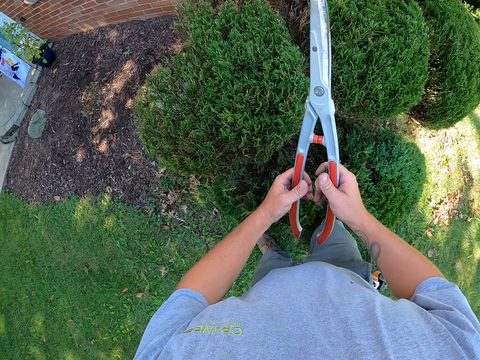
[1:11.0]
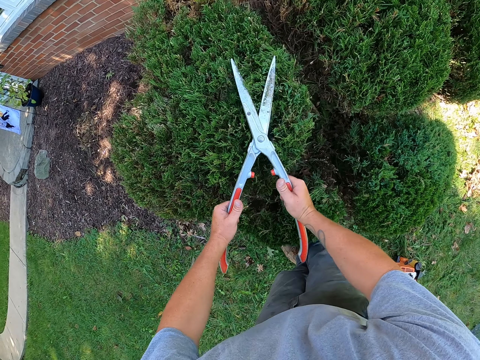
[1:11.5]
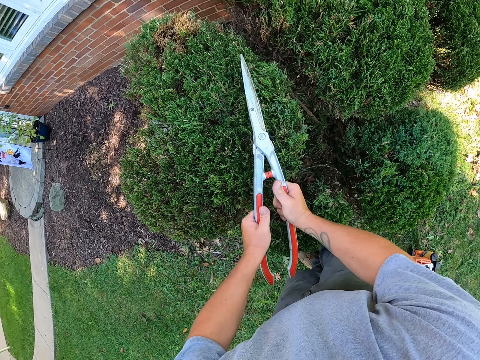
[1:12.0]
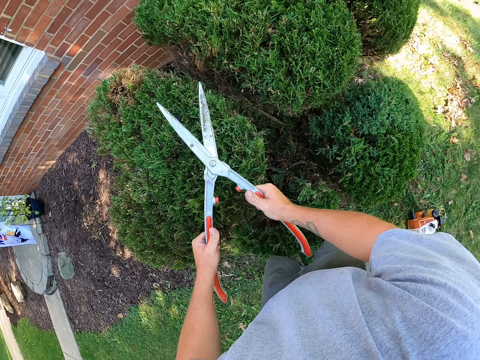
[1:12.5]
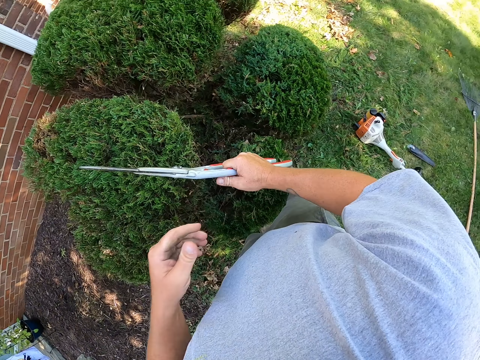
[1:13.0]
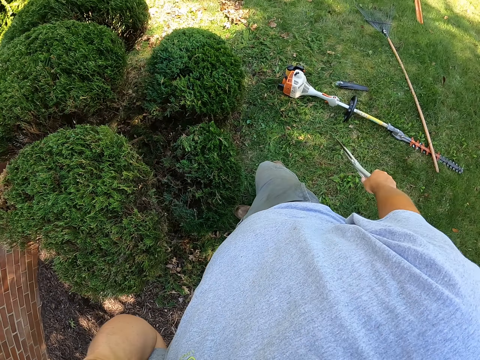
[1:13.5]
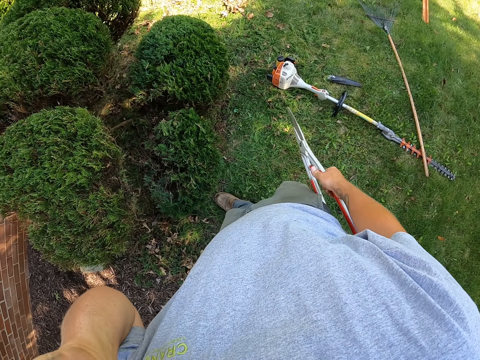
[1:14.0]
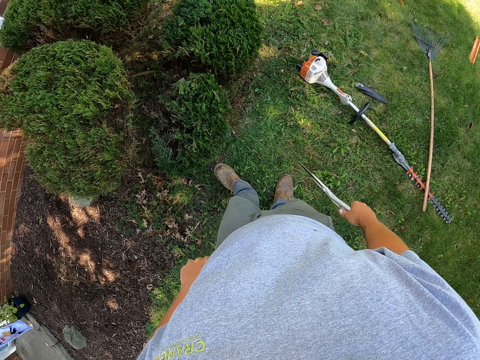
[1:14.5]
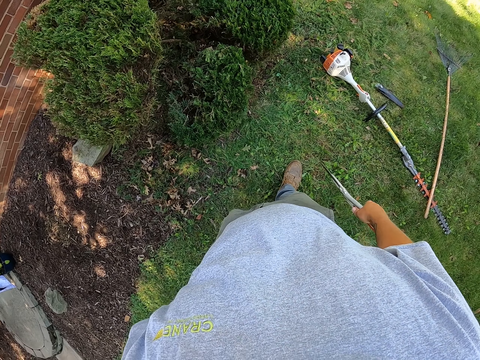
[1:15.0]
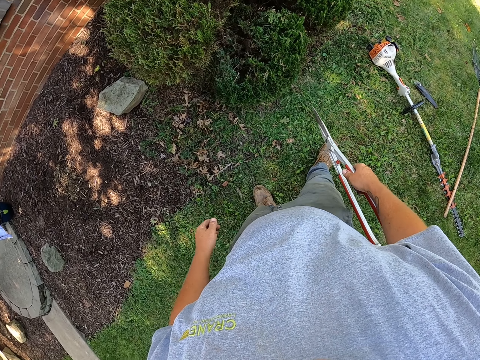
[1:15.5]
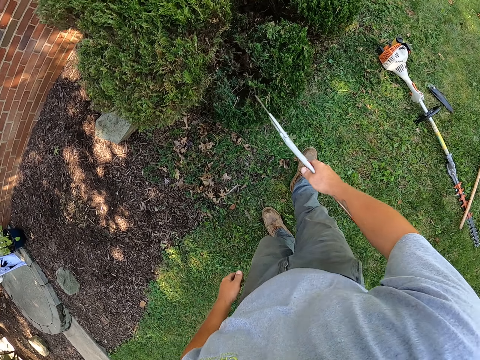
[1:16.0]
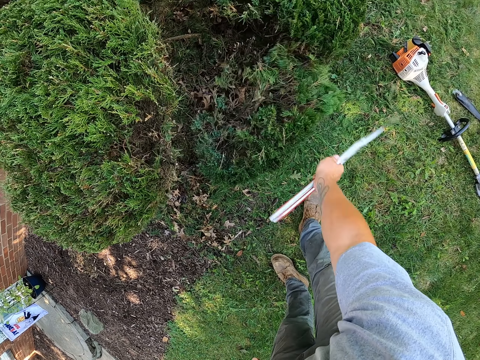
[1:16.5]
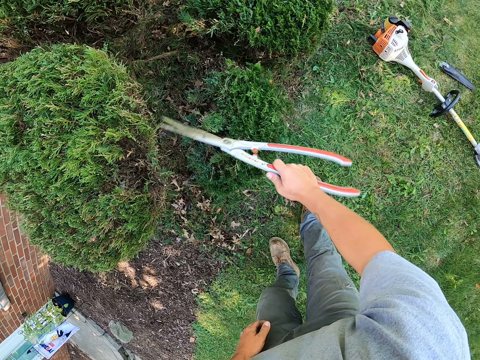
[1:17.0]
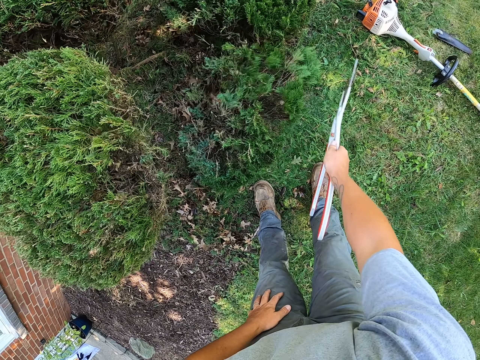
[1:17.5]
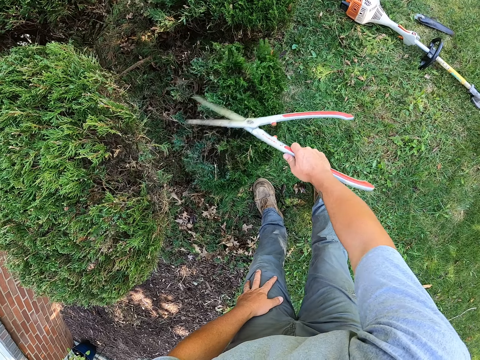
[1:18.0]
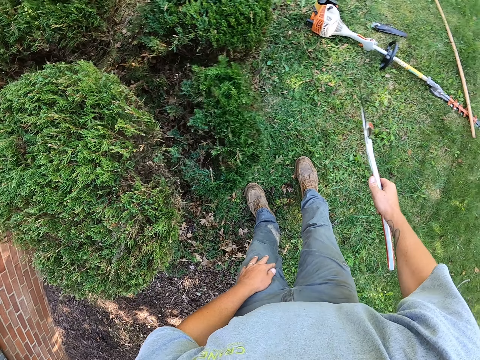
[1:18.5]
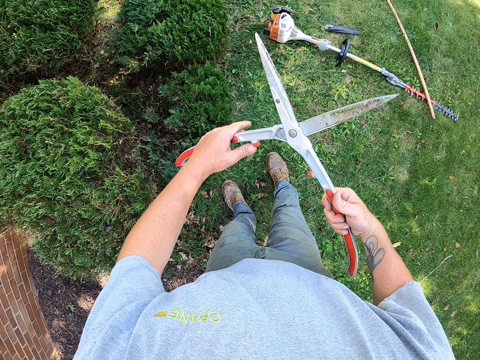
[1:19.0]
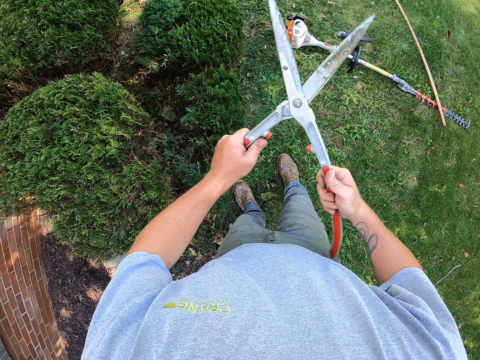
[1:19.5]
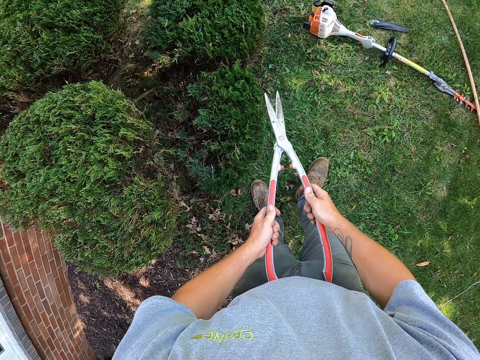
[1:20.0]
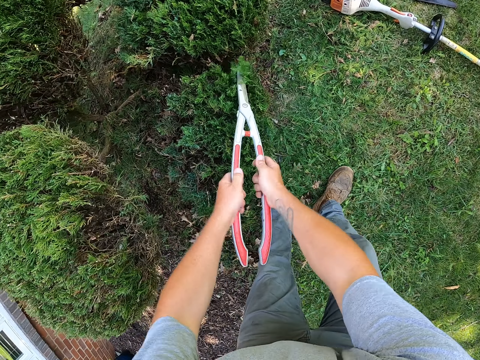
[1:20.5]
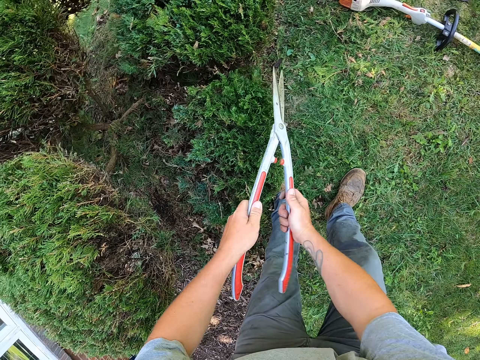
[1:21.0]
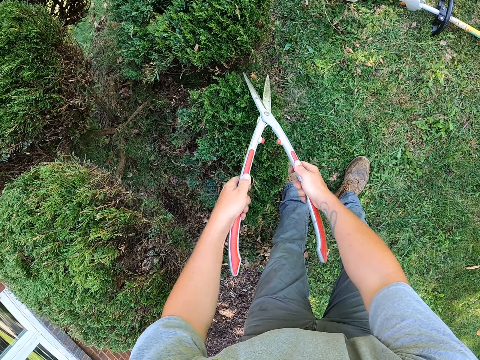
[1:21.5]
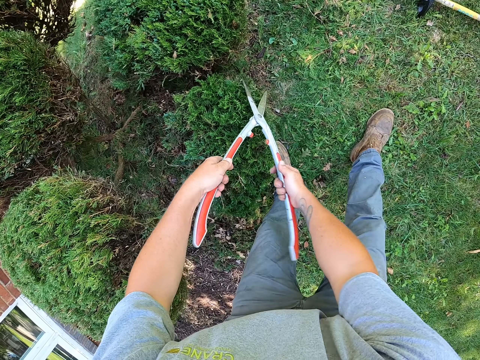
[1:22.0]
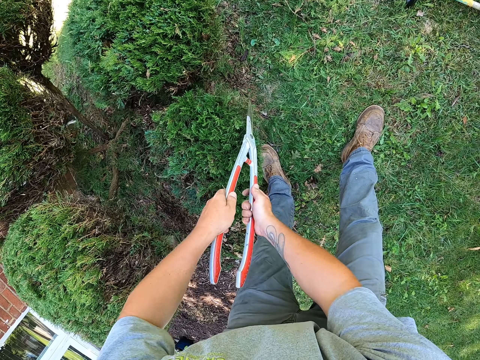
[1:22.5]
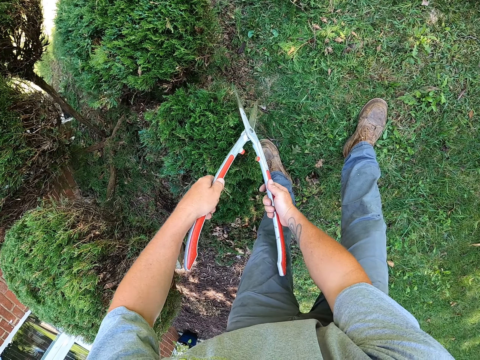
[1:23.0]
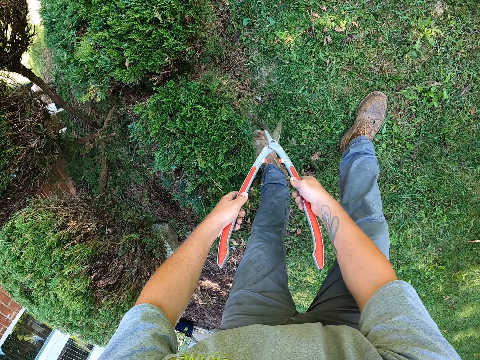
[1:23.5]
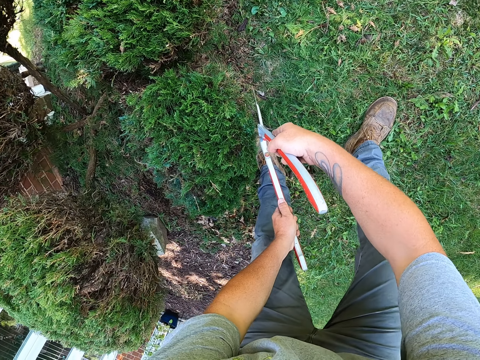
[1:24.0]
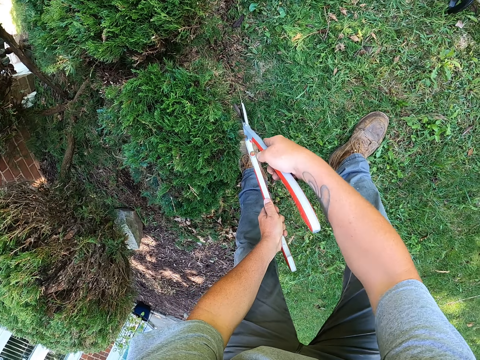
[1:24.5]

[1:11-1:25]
The camera wearer trims the shrubs with secateurs. He scratches his left ear. He rubs the shrubs with the secateurs. He removes the leaves with the pruning shear. He trims the shrubs with the secateurs.

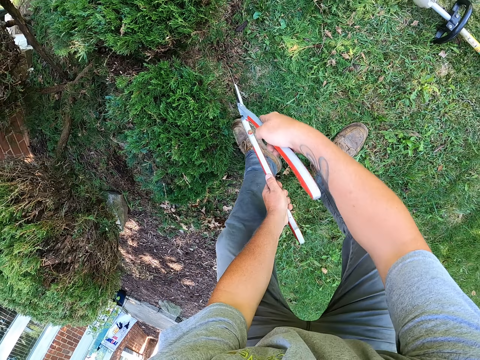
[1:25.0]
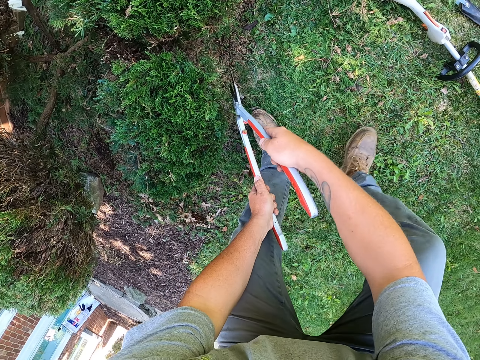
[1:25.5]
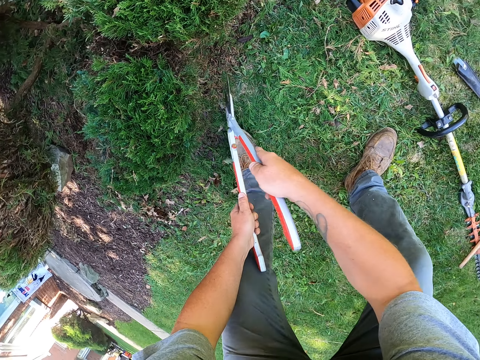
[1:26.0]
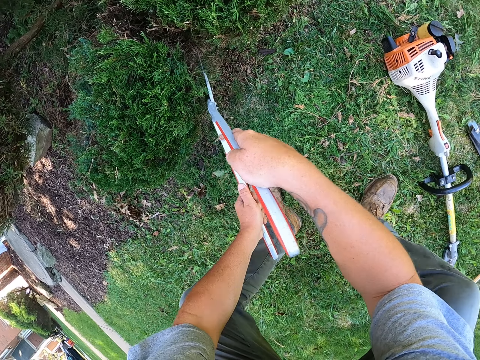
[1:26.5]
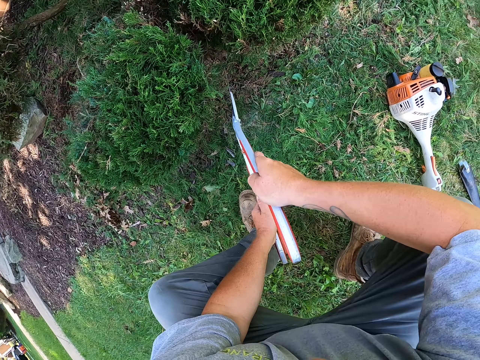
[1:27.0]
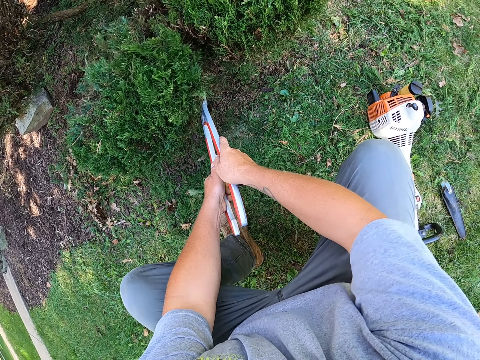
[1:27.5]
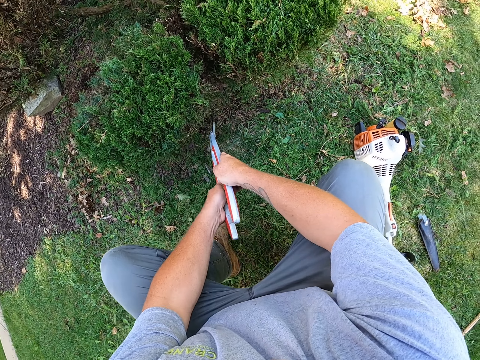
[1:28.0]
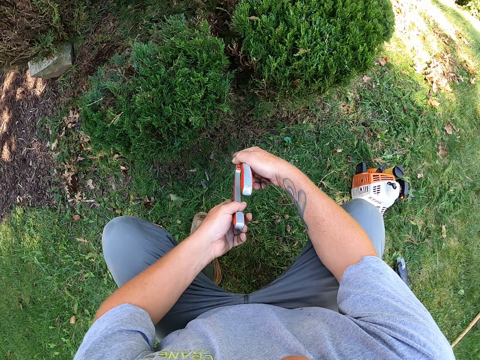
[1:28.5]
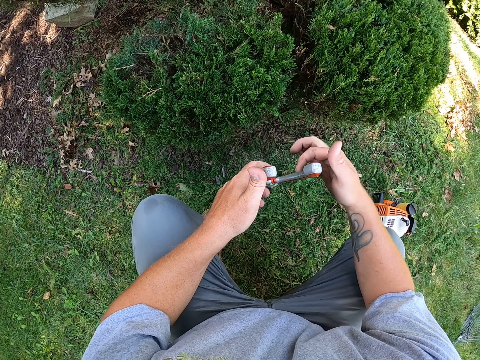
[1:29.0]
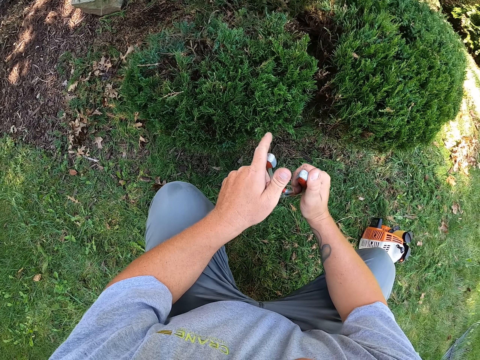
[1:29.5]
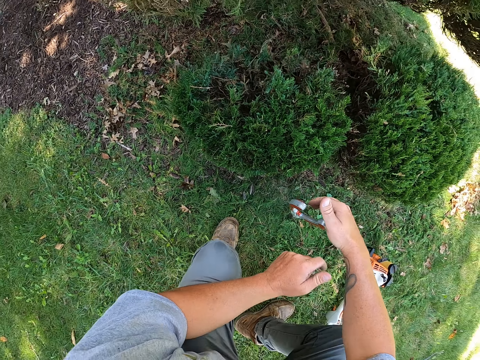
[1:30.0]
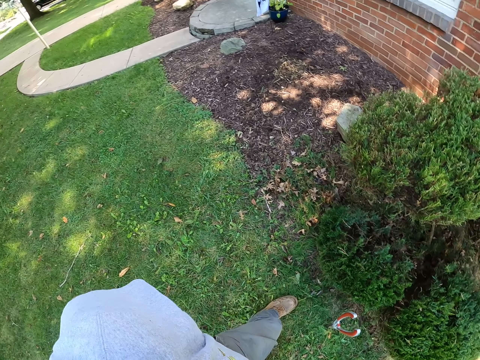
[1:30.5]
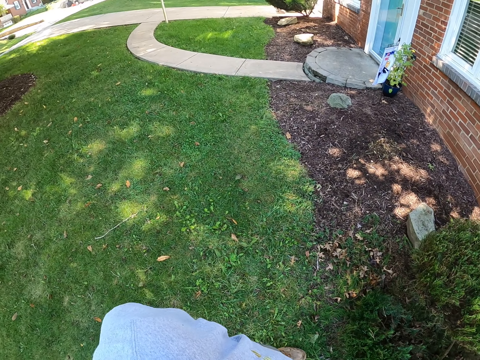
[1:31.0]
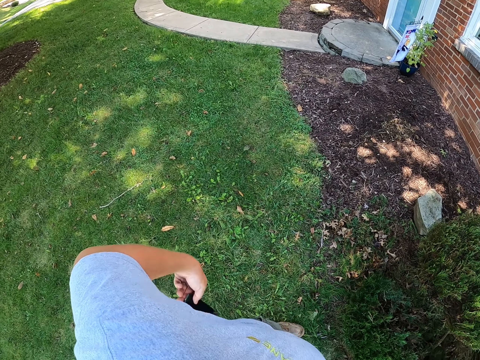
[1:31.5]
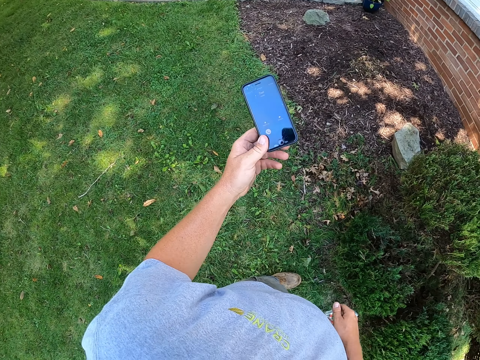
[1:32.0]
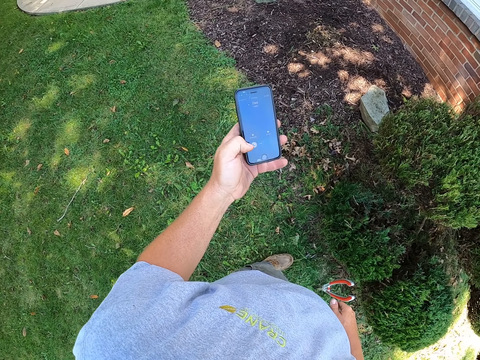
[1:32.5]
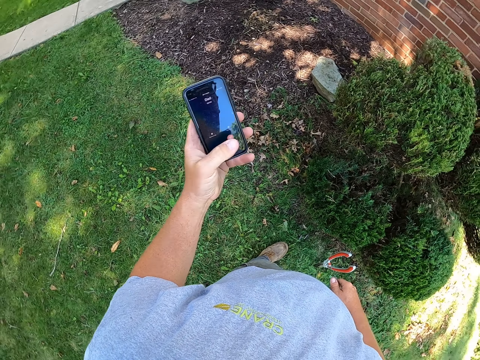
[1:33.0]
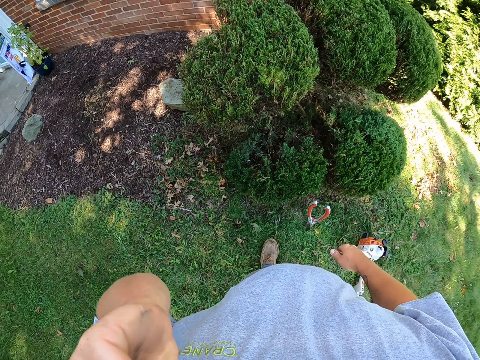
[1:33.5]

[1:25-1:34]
The camera wearer pushes the secateurs on the ground. He squats, puts the pruning shear on the ground, and stands up. He removes a phone from his pocket with his left hand. He operates the phone. He puts the phone in his left ear.

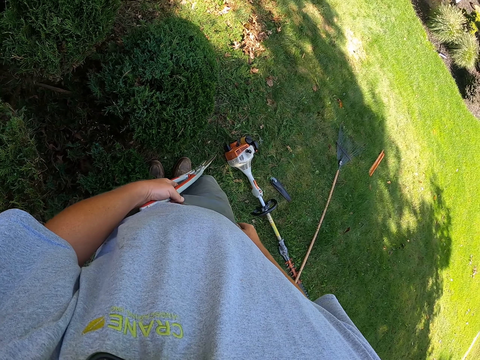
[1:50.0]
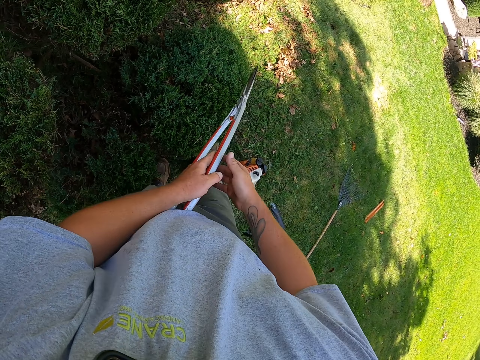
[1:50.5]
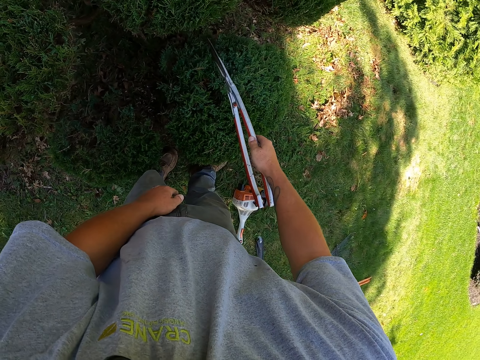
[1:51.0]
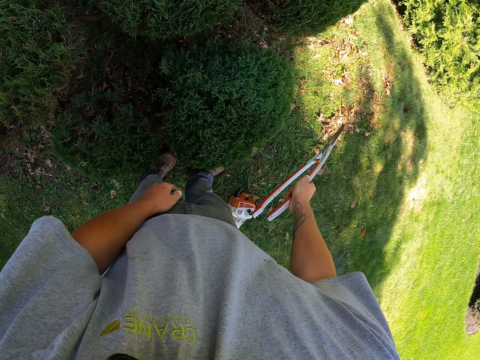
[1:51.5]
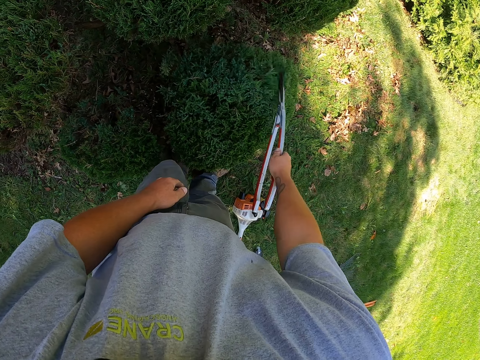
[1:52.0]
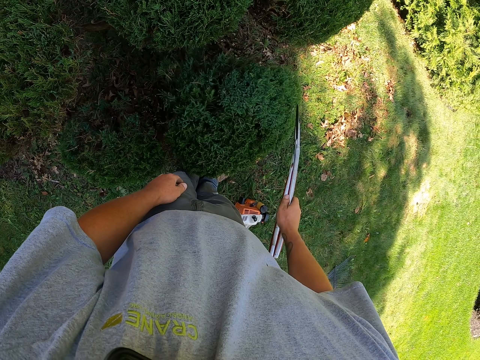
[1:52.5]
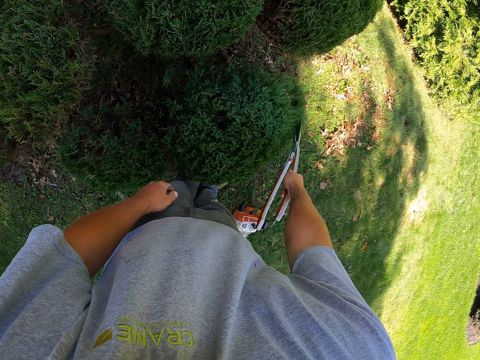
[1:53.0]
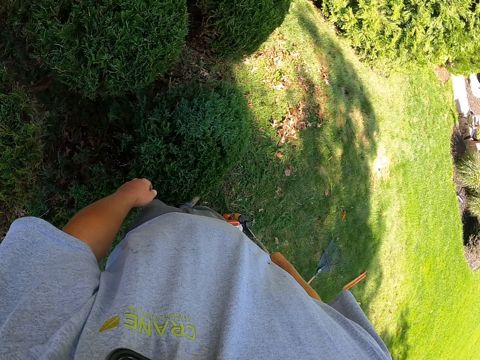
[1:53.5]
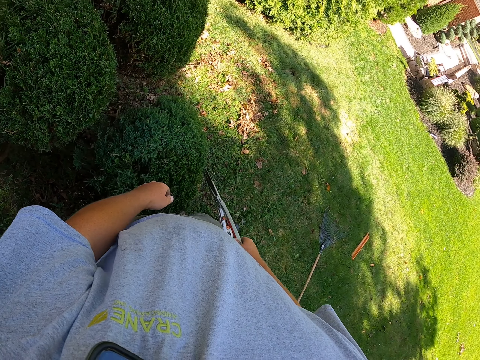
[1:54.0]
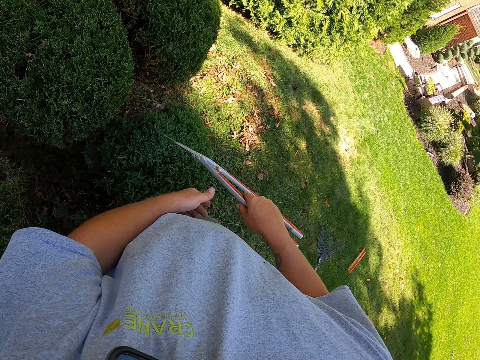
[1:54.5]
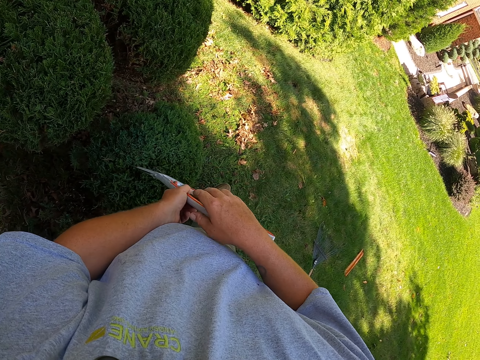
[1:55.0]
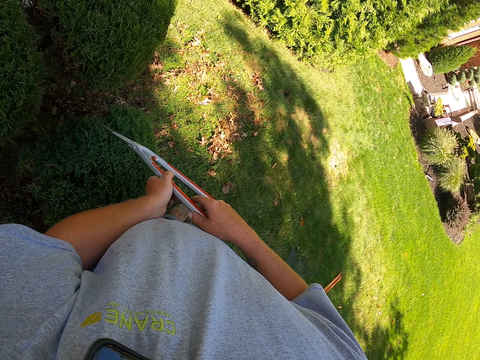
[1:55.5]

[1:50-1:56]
The camera wearer rubs the shrubs with secateurs. They remove unwanted leaves from the flower with the pruning shear.
